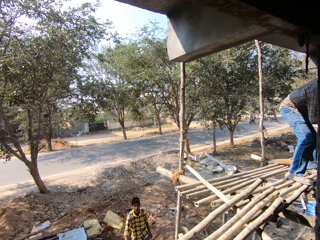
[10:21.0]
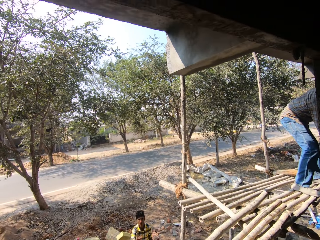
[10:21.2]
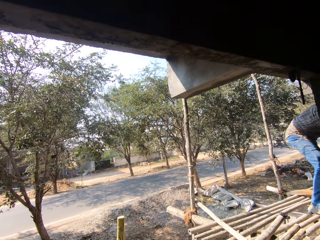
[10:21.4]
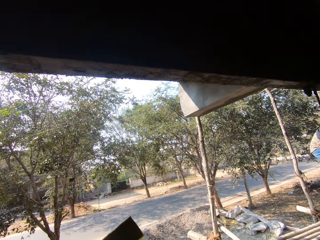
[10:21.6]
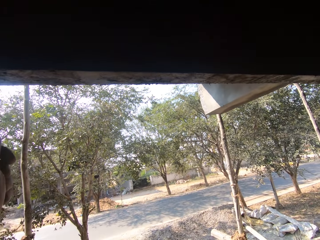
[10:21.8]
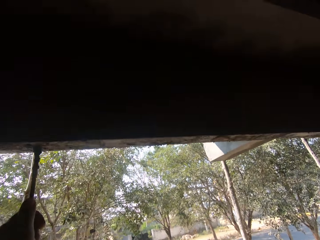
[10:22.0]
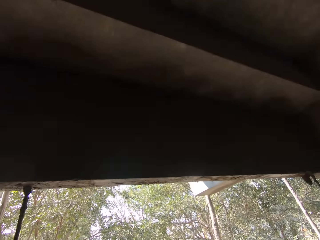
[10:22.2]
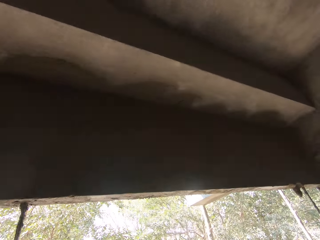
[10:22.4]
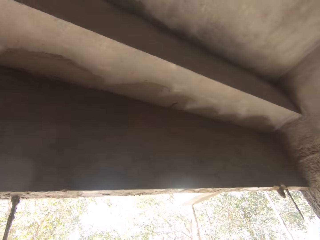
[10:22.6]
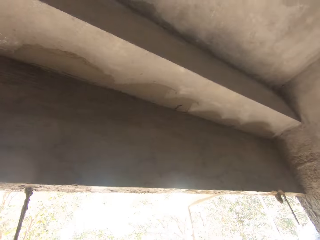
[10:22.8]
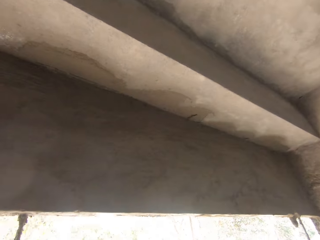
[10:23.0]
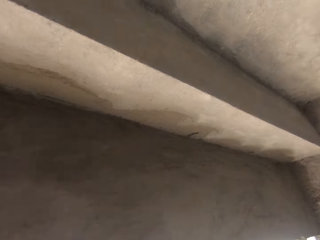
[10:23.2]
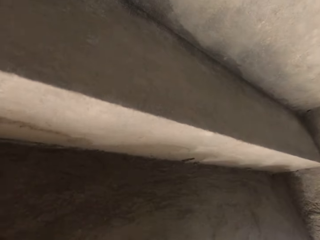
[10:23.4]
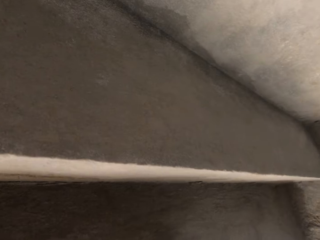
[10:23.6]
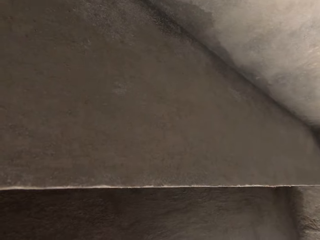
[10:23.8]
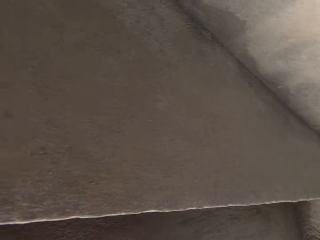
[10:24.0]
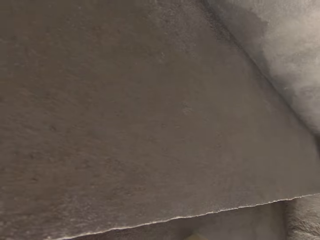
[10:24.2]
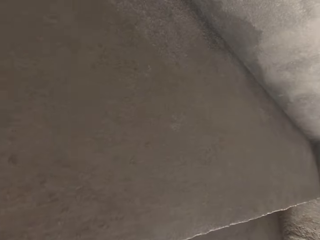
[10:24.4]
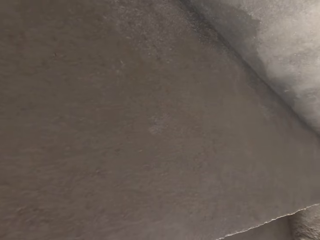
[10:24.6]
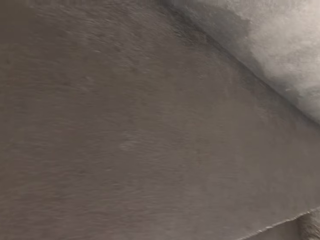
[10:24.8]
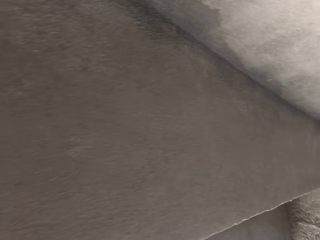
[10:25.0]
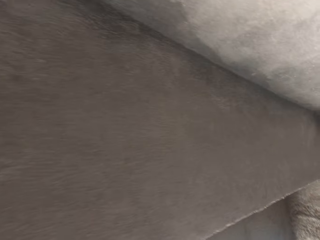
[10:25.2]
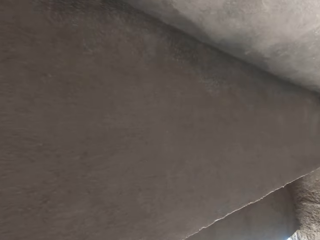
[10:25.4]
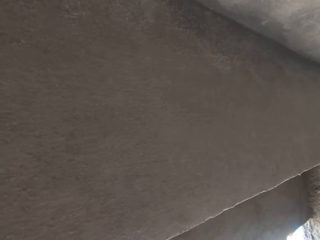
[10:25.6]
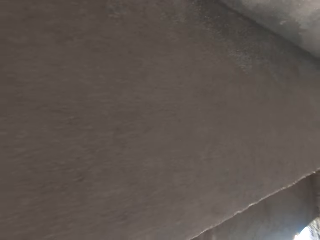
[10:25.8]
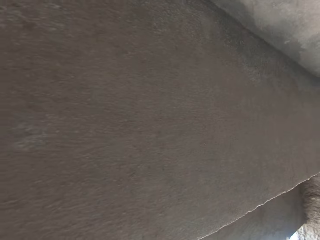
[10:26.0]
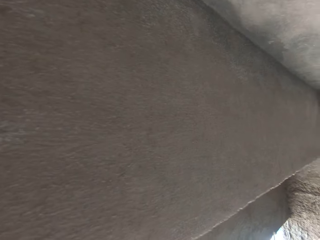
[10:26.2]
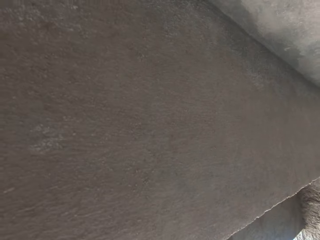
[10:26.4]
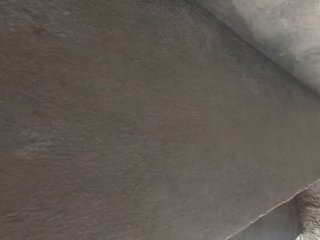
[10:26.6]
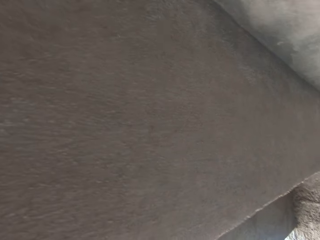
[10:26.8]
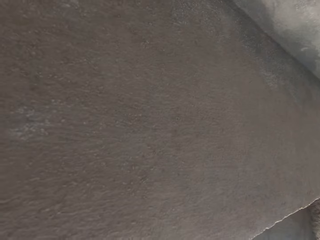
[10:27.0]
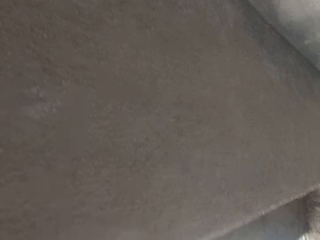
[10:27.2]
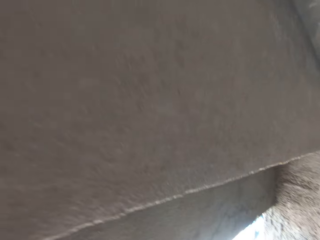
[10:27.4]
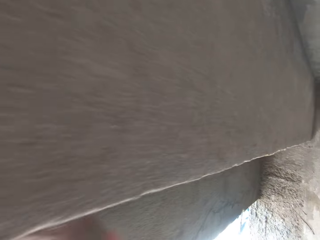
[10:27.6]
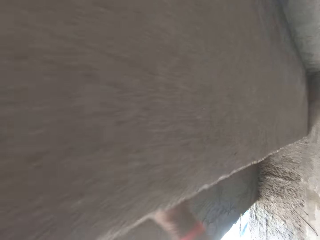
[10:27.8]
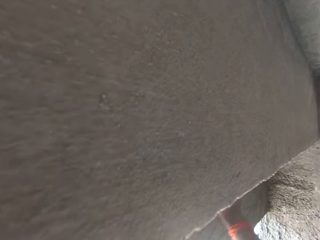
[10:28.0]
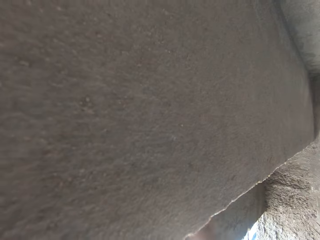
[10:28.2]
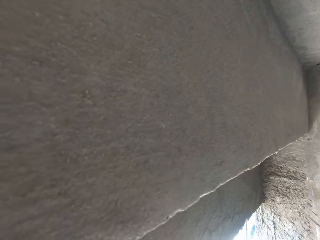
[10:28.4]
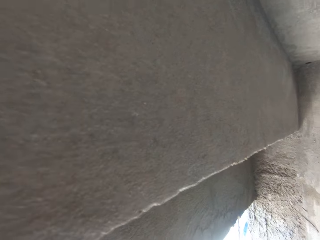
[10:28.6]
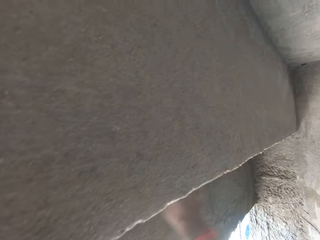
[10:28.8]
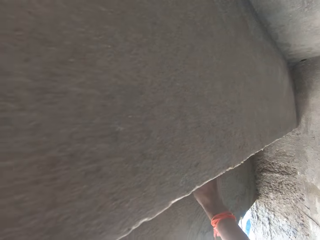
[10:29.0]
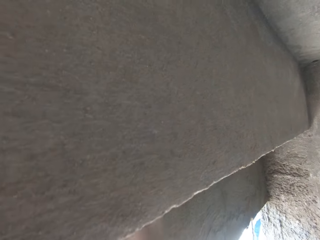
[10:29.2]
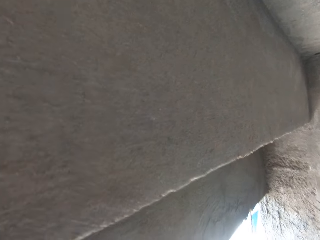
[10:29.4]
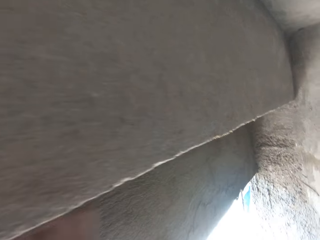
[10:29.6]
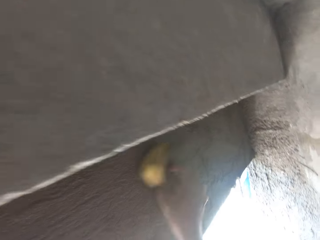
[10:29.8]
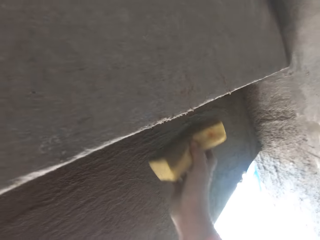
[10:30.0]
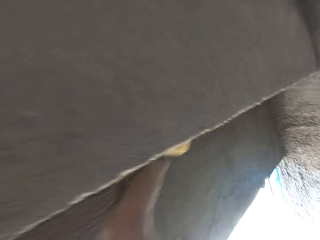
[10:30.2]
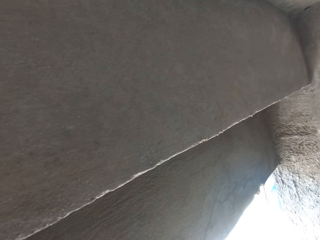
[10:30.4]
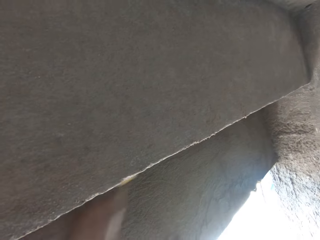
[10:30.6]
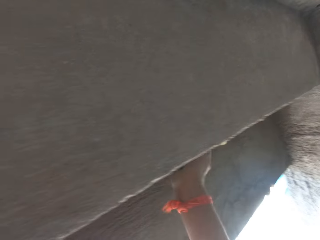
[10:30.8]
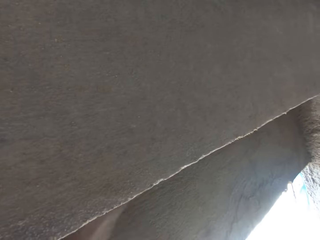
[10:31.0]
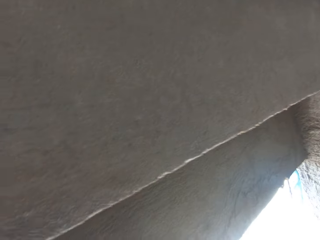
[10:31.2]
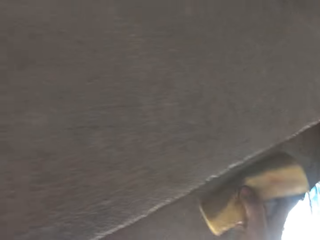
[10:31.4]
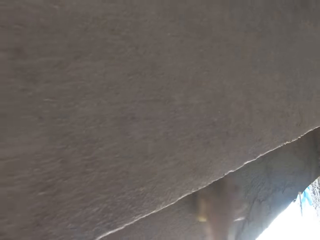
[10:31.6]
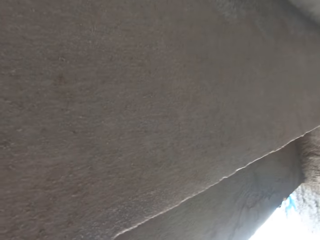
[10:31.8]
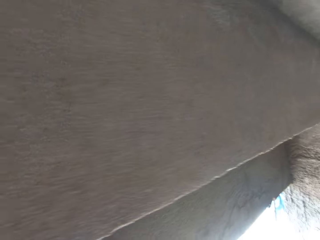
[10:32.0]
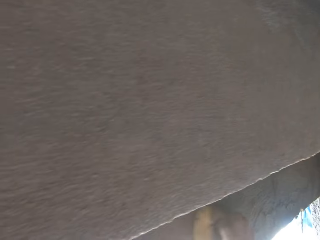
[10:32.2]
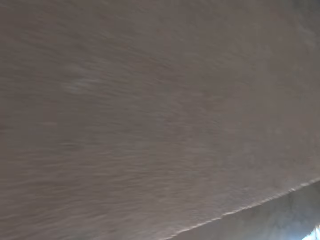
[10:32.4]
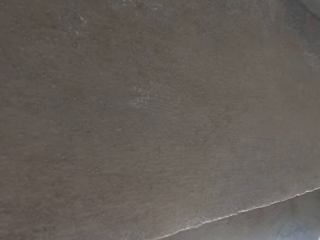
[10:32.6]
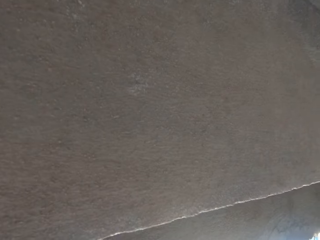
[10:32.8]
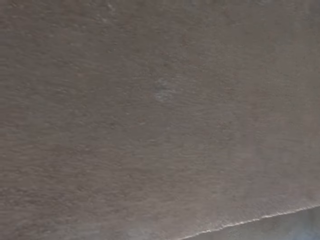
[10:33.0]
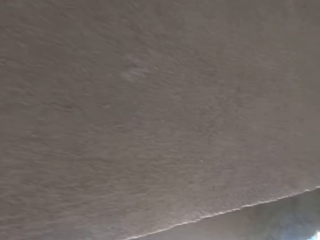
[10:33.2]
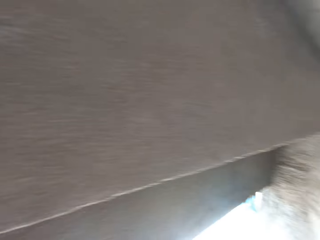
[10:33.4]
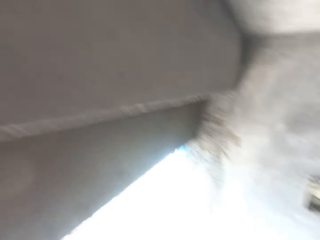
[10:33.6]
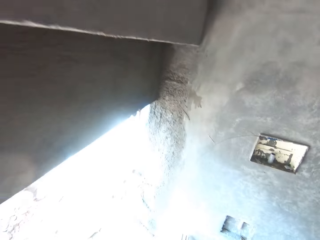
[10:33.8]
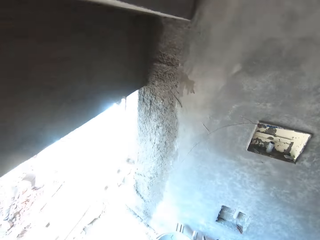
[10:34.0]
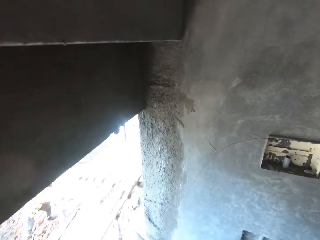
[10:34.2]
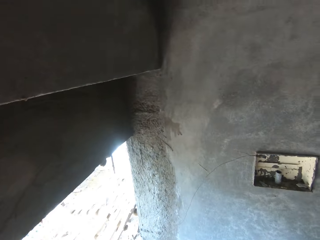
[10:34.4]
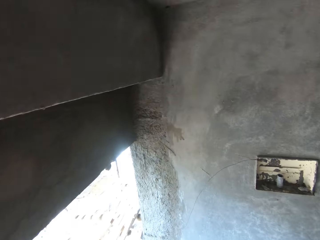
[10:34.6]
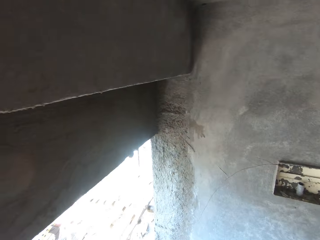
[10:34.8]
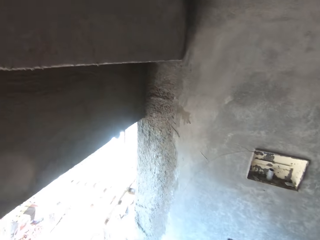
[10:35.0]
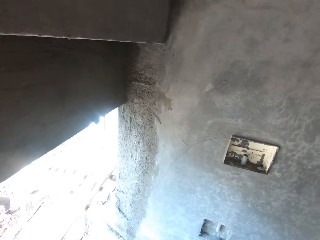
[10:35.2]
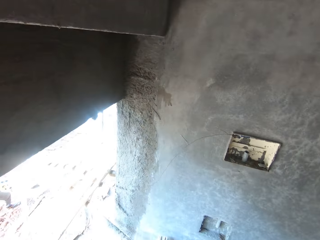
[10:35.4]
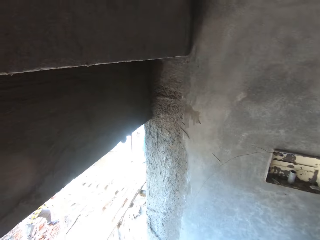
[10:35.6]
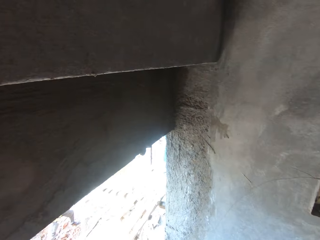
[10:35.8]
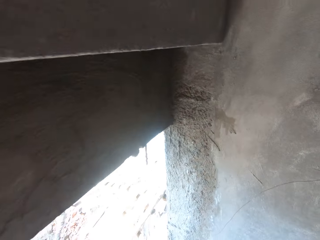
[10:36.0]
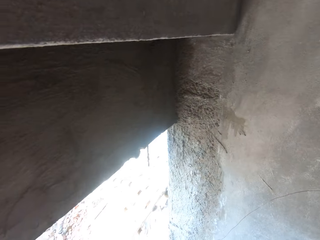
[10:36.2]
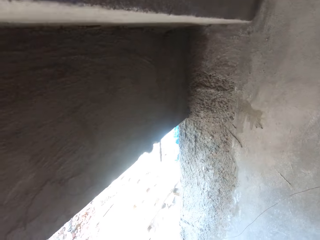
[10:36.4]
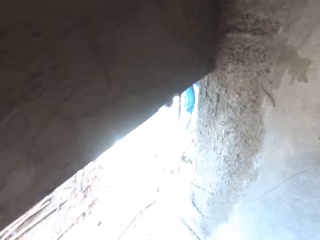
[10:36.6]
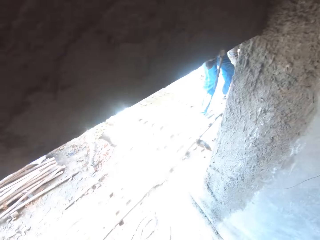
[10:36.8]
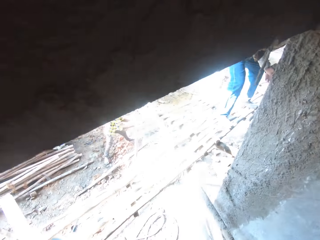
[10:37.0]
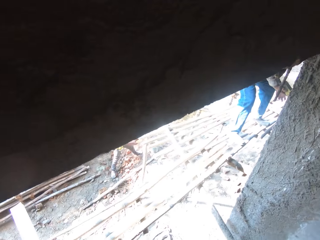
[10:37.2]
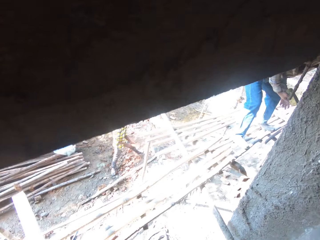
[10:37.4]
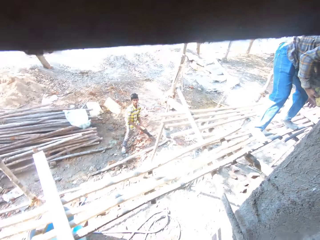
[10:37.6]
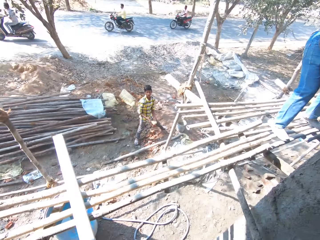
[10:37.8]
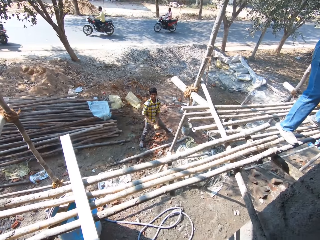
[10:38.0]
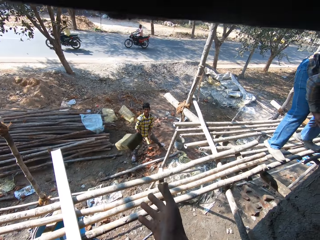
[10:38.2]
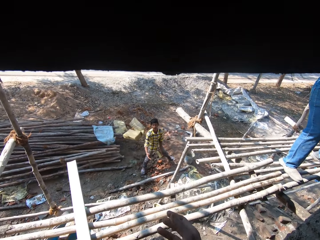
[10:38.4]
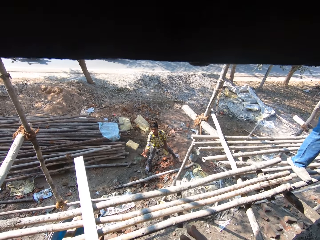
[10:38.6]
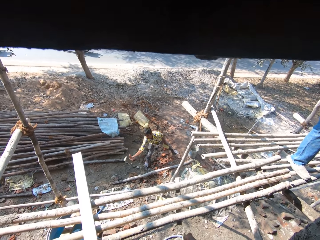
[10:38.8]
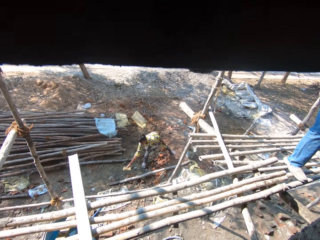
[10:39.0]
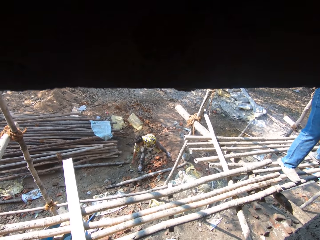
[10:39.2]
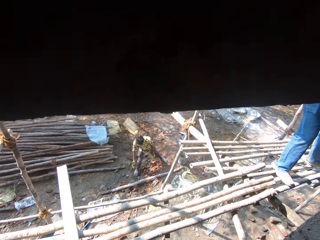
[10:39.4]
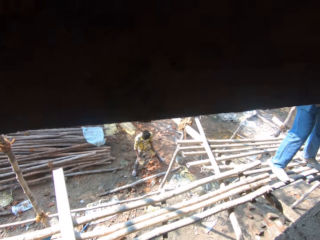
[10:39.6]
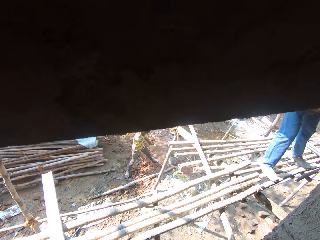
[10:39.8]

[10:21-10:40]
The man throws the foam to the camera wearer with his right hand. The camera wearer rubs the wall with the foam in his right hand. He walks at the building. He interacts with the man. He looks around. He interacts with the man. He throws the foam to the man with his right hand. The man catches the foam with his right hand.

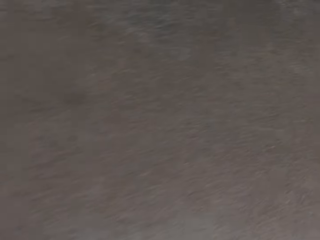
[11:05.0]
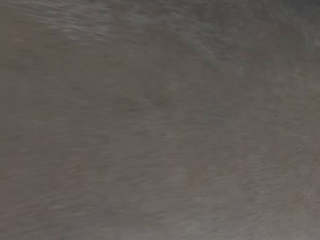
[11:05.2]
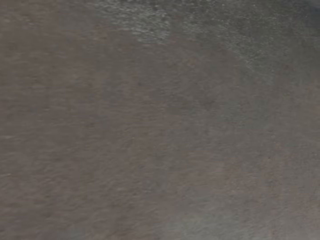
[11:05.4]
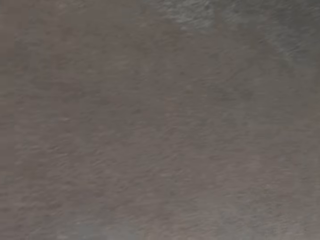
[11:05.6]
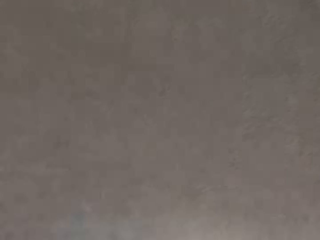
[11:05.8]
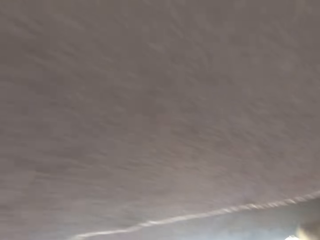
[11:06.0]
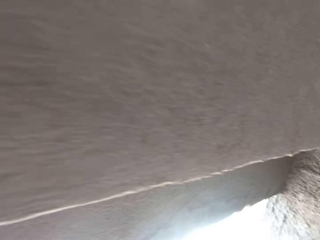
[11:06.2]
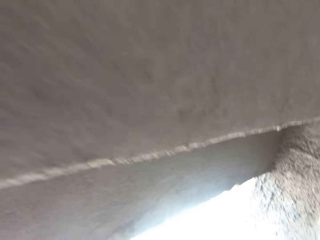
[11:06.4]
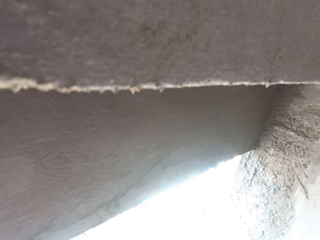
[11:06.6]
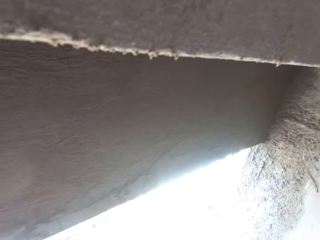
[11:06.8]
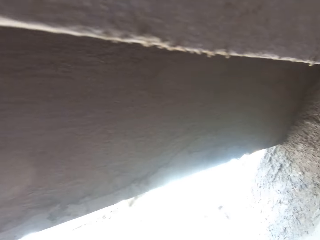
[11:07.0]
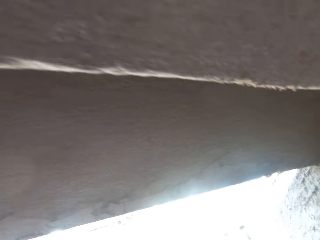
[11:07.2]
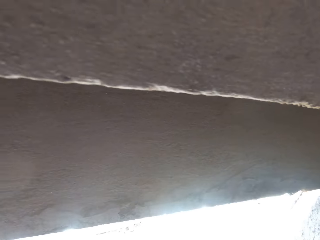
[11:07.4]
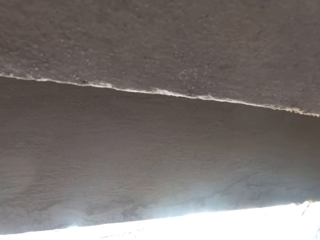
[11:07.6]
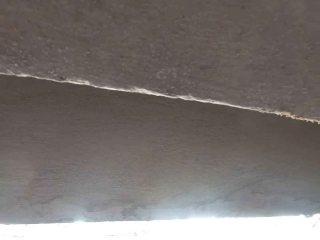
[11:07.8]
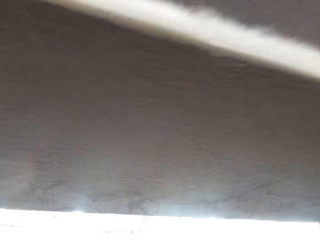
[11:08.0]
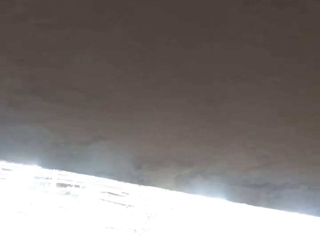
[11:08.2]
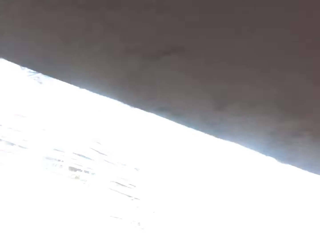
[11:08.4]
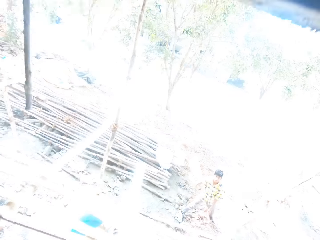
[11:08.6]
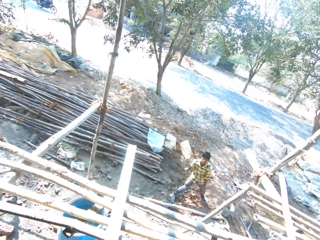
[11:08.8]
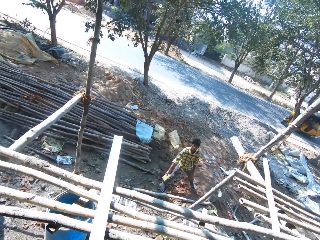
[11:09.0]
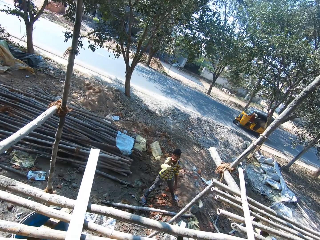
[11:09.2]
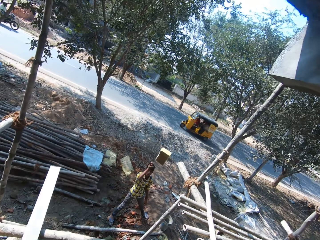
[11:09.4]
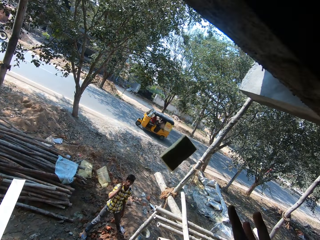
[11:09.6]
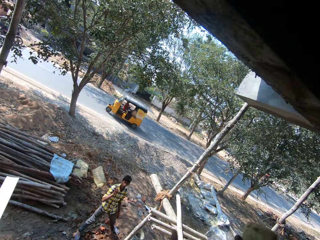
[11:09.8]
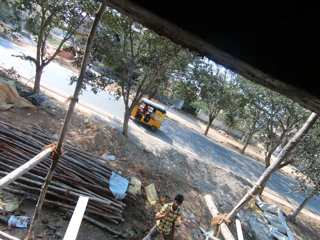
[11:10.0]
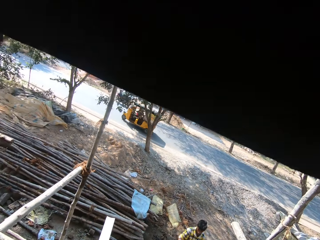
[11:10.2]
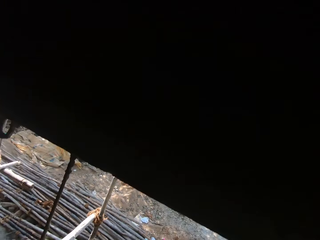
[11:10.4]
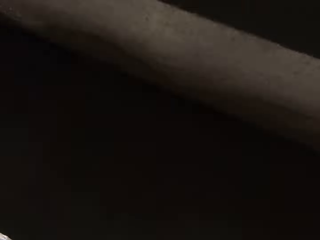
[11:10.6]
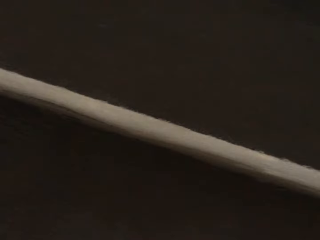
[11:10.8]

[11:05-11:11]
The camera wearer converses with the man. He throws the foam to the man with his right hand. The man throws the foam to the camera wearer with his right hand. The camera wearer catches the foam with his right hand.
